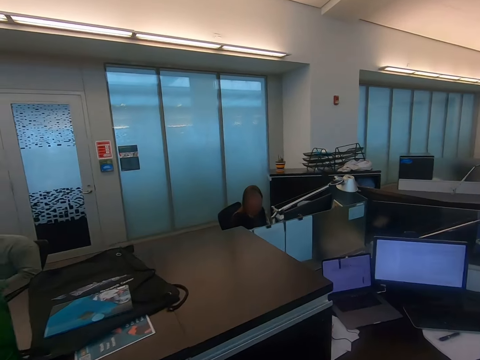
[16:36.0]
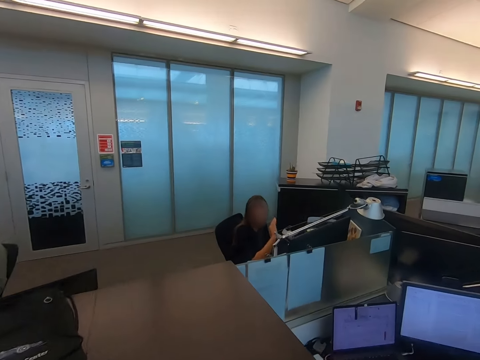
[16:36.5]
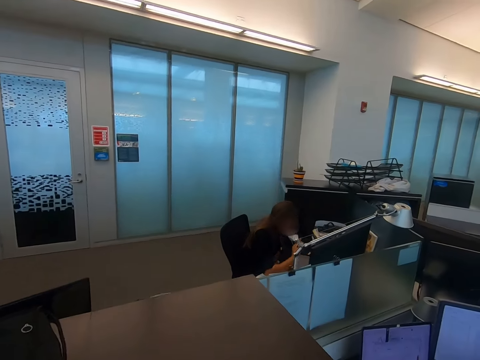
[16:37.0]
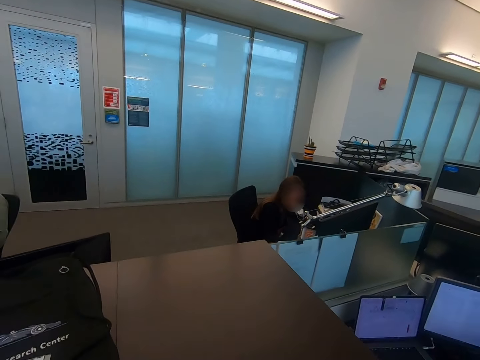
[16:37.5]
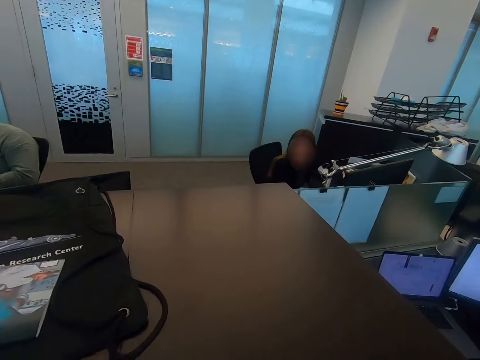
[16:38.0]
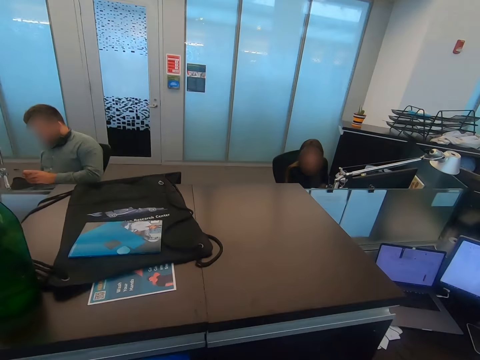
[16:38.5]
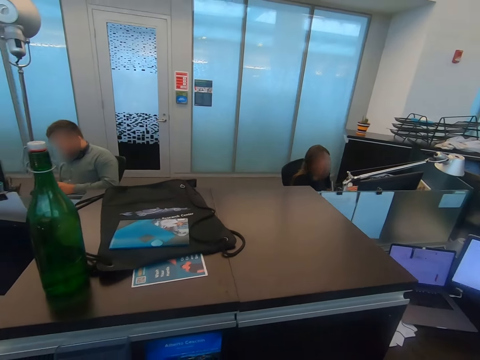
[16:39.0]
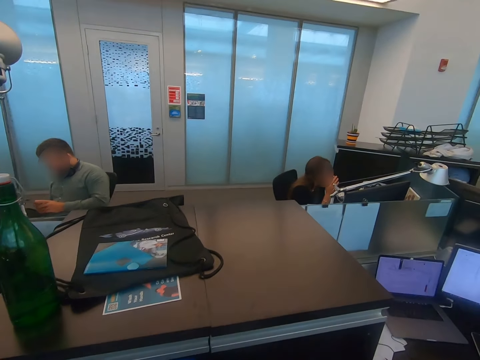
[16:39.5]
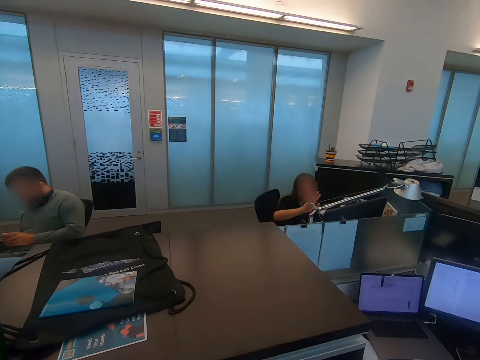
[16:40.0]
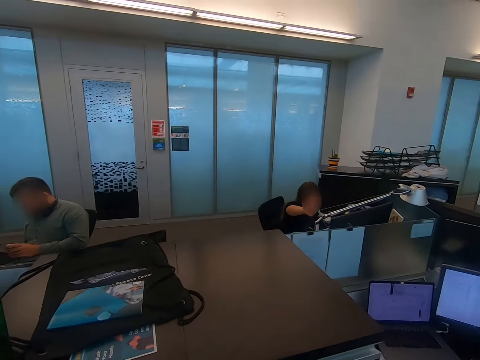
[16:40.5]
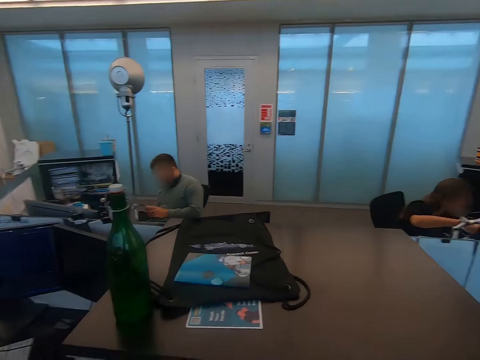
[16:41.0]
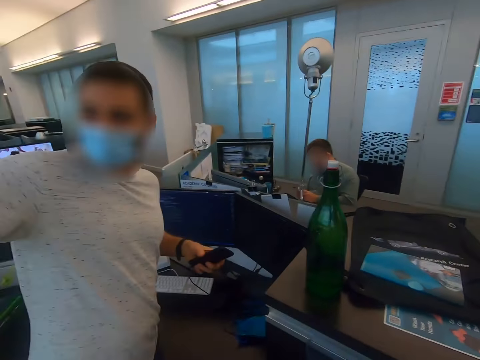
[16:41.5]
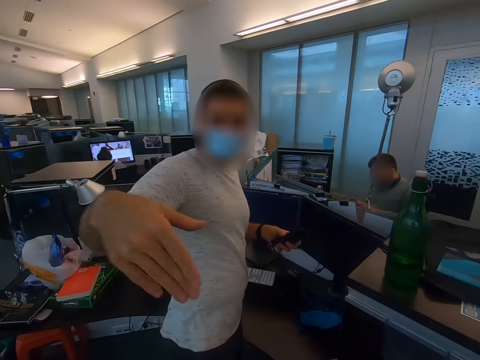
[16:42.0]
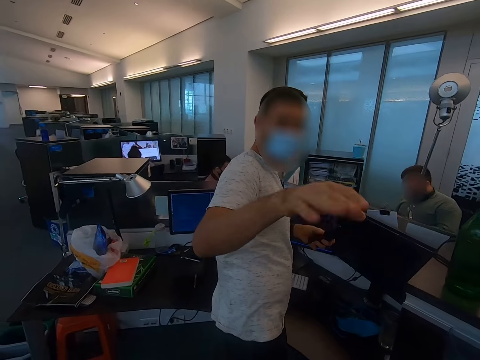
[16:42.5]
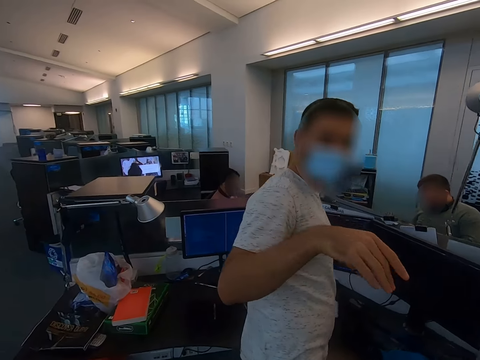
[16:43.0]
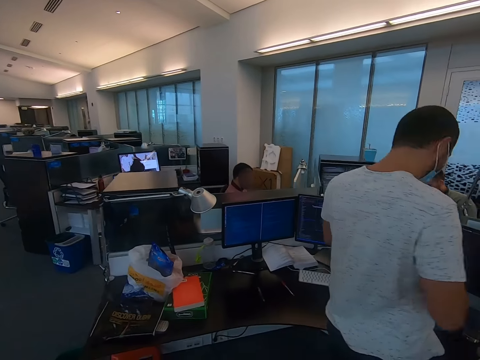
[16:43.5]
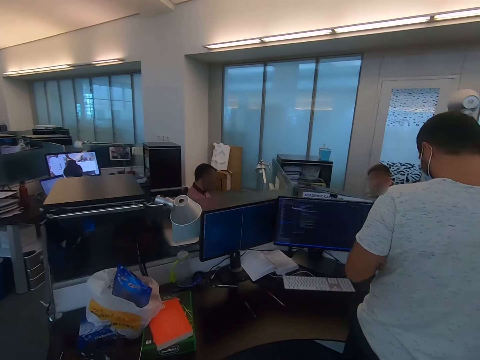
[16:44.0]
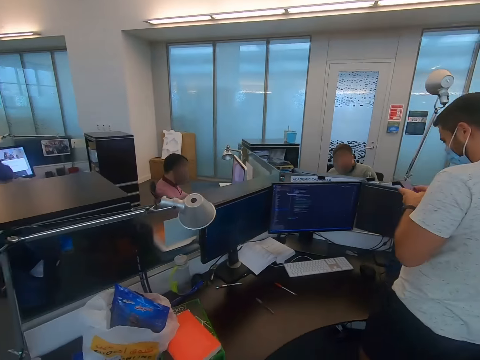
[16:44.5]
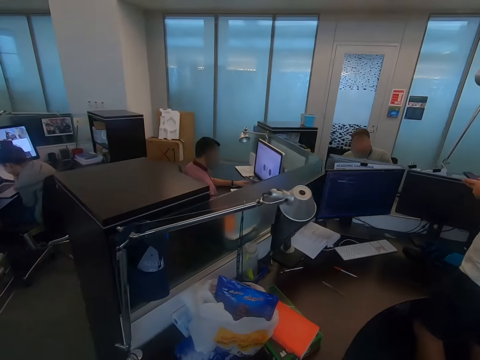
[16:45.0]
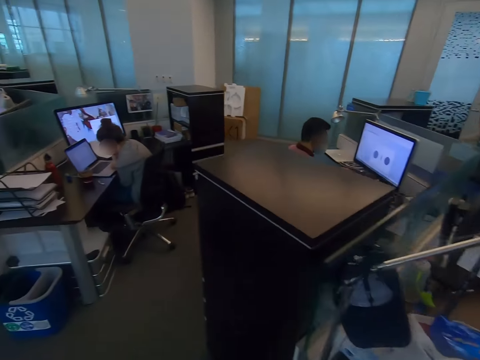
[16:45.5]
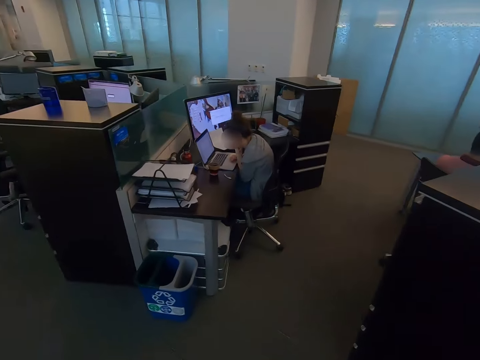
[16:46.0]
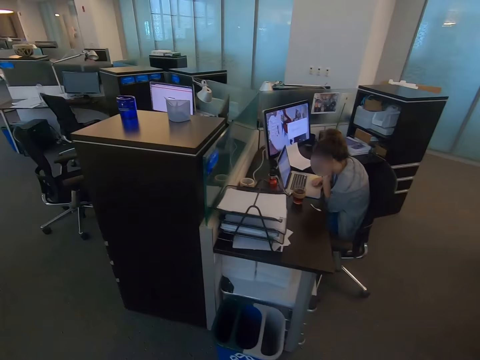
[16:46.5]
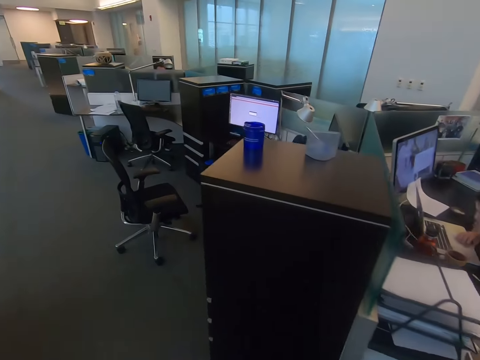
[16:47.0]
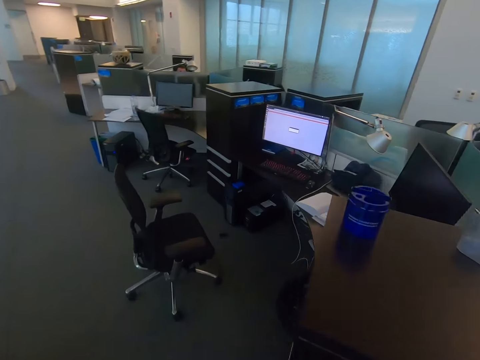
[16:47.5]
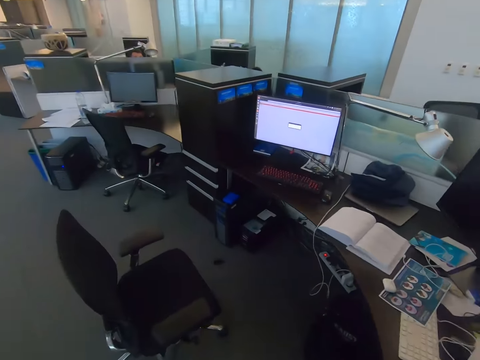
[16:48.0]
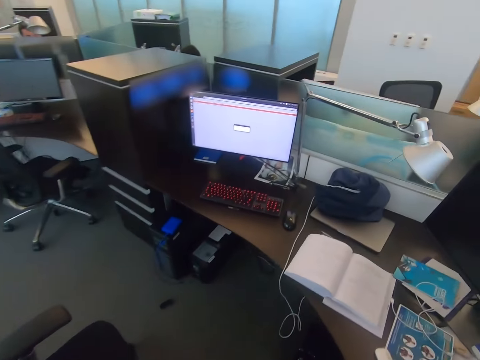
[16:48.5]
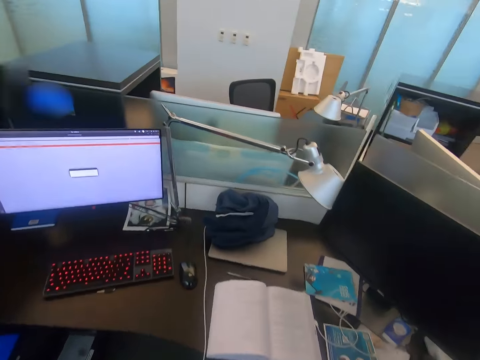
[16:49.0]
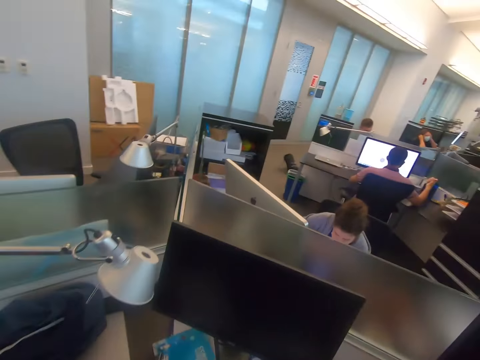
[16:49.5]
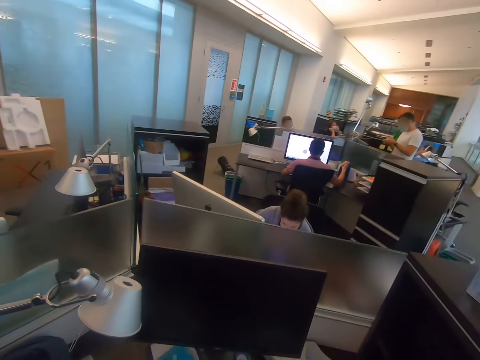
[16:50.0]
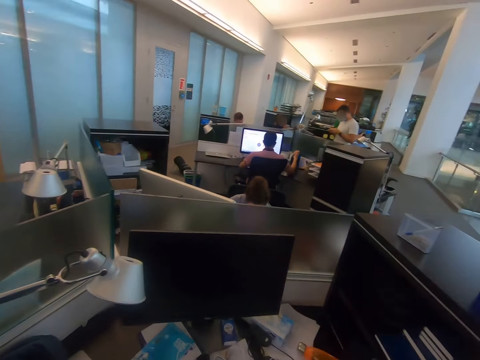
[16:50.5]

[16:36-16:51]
The camera wearer walks around. A lady waves at the camera wearer. A man demonstrates to the camera wearer. The man converses with the camera wearer. The camera wearer walks around.

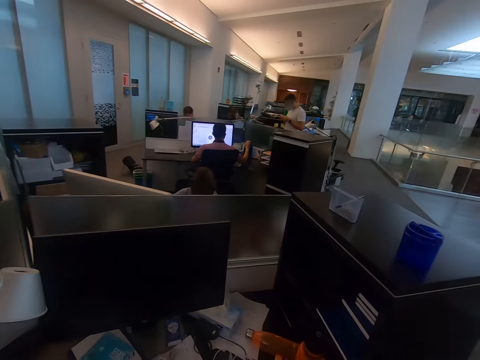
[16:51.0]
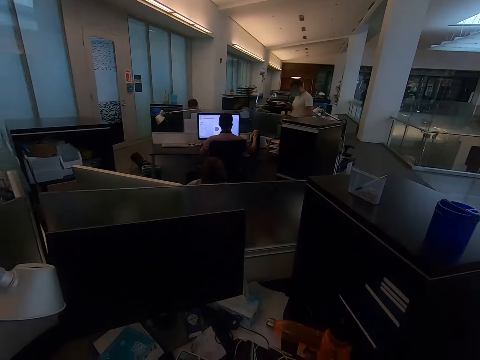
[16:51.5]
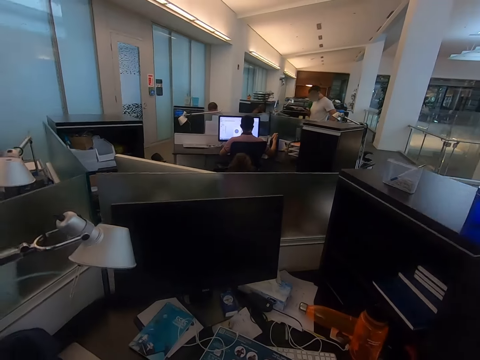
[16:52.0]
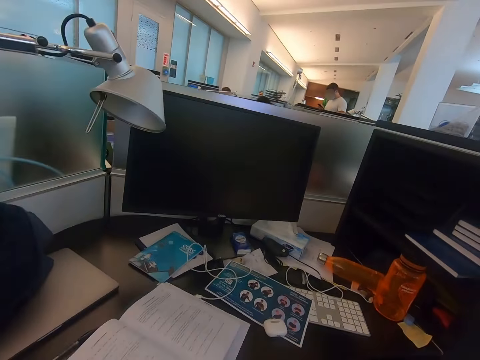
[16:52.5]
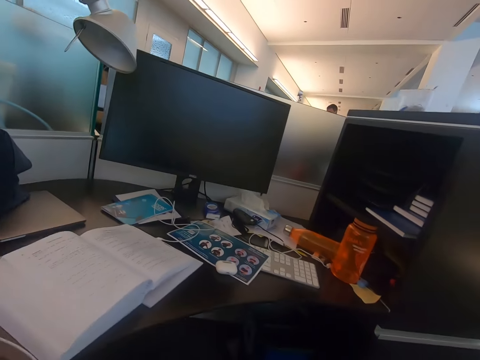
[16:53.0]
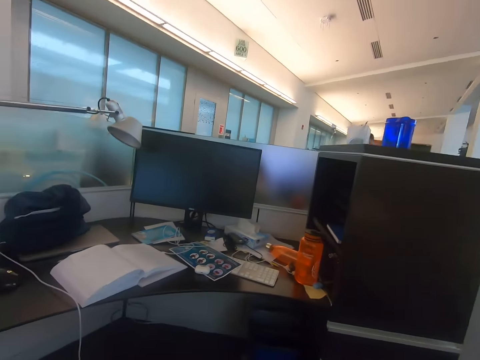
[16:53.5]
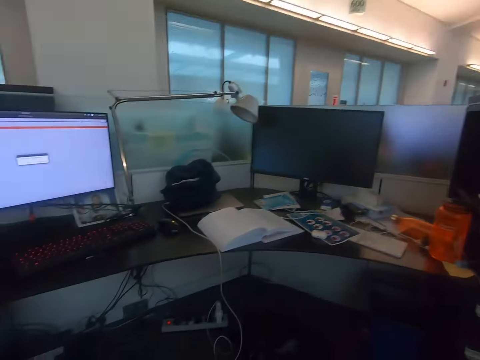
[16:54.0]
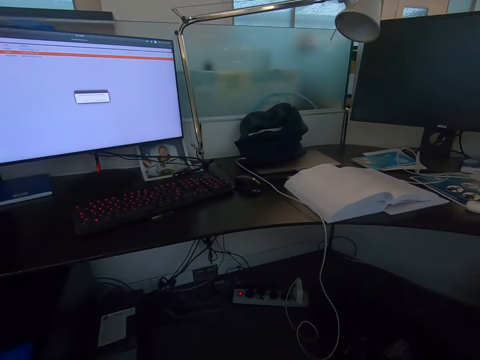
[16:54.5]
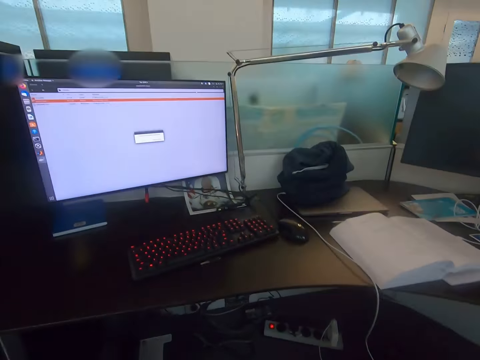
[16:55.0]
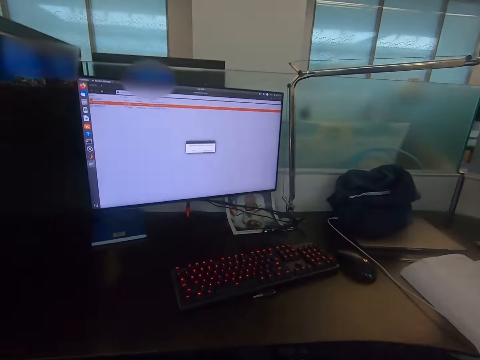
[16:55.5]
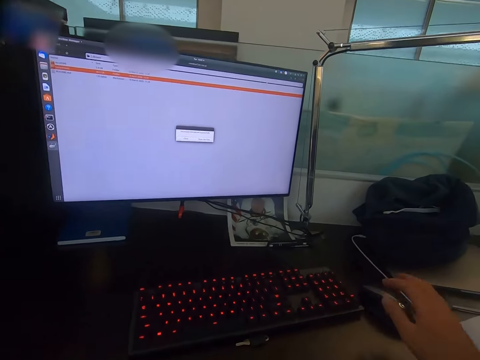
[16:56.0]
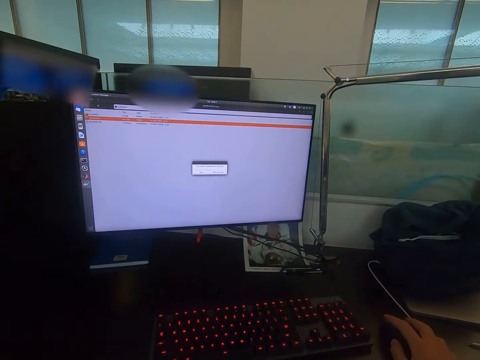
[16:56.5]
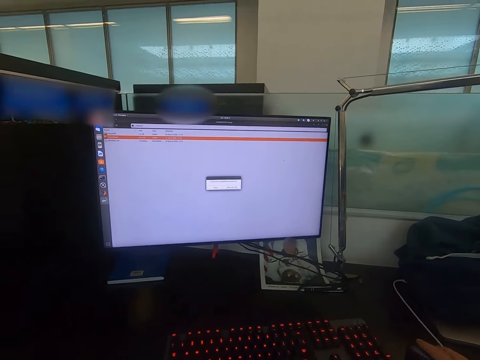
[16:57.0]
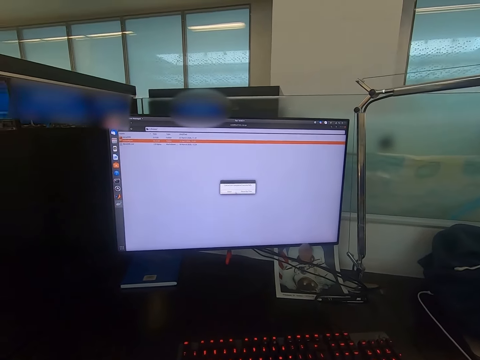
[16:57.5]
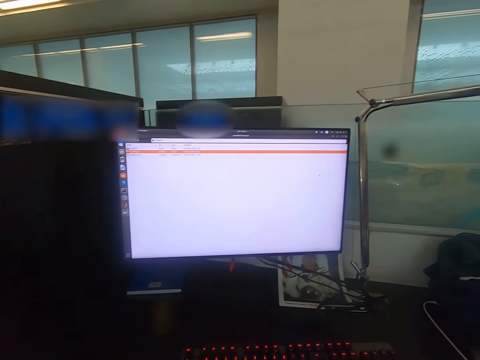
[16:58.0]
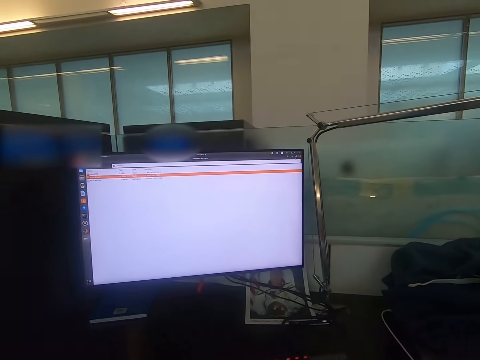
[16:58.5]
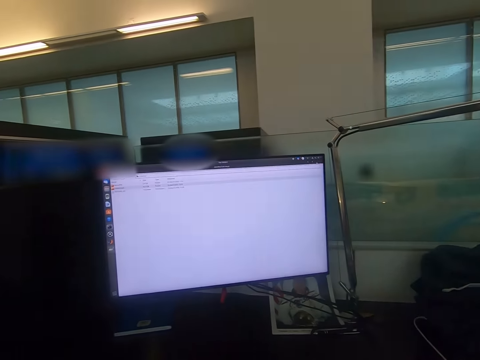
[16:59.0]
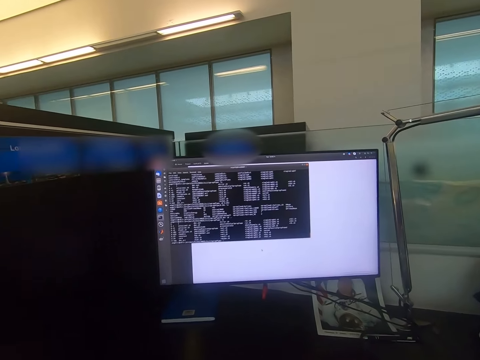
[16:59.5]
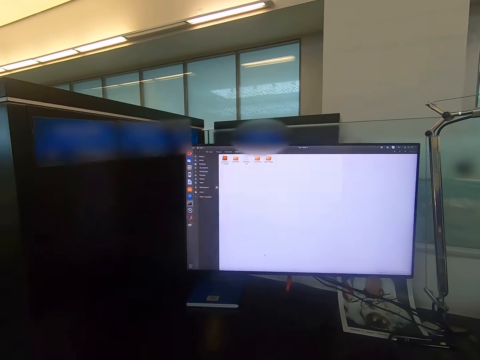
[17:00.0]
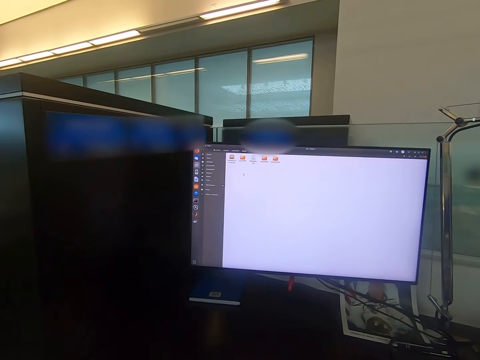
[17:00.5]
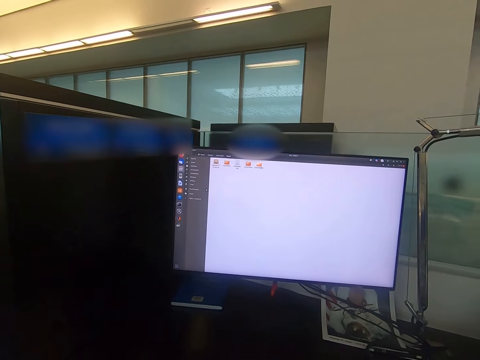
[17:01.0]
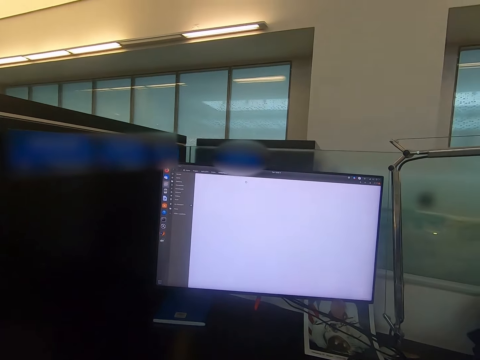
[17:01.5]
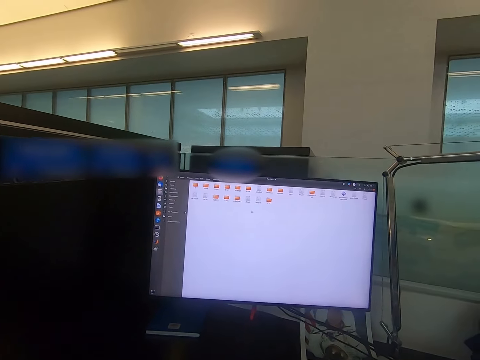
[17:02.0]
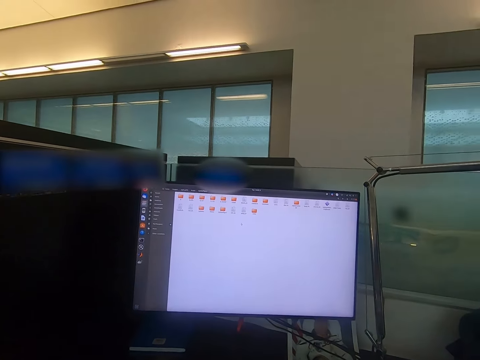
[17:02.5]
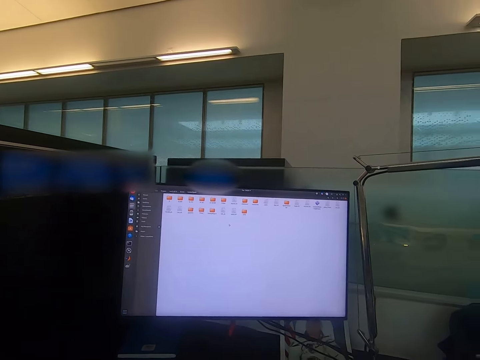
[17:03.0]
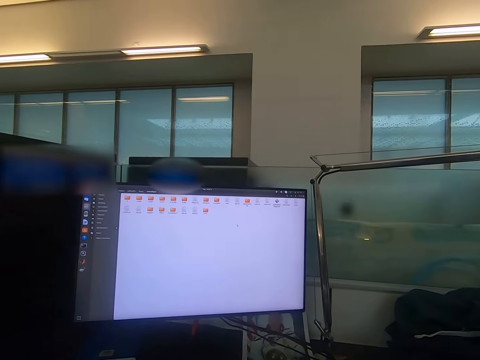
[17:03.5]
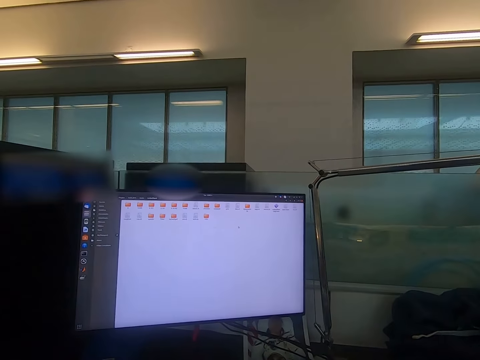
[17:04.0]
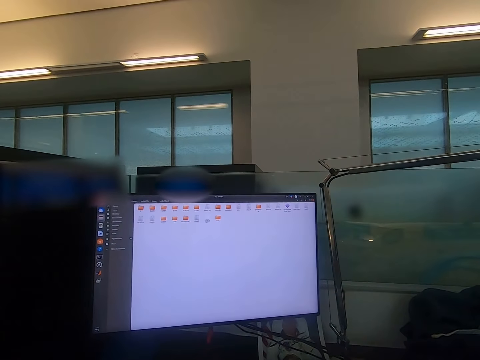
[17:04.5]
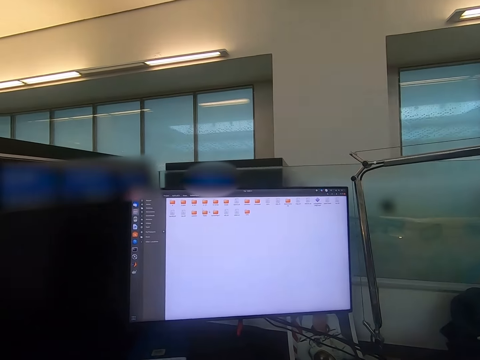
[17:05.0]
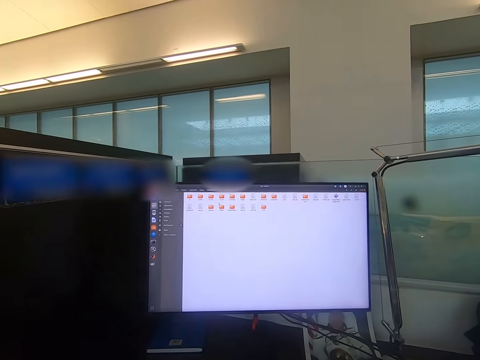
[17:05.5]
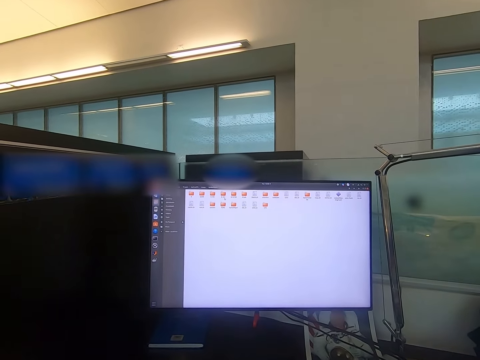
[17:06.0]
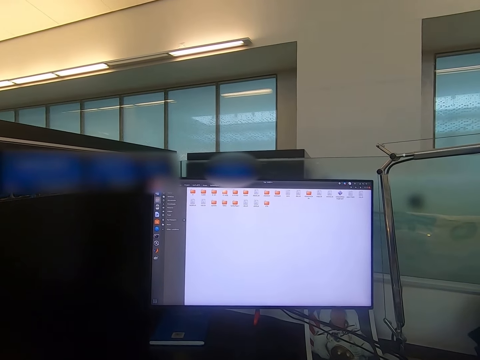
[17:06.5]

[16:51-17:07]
The camera wearer holds a computer mouse with his right hand. He picks up the mouse. He opens the files.
